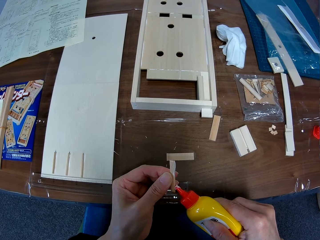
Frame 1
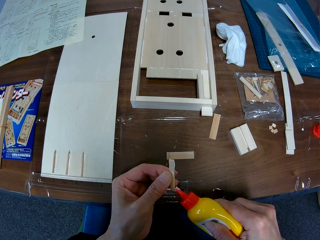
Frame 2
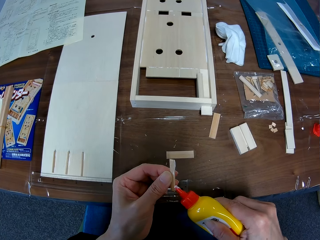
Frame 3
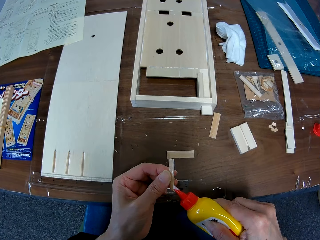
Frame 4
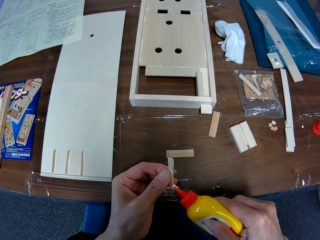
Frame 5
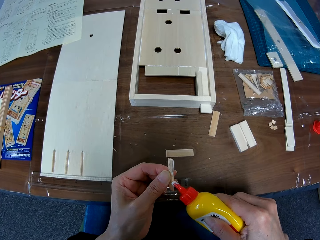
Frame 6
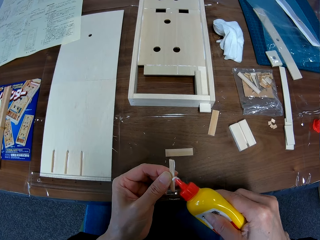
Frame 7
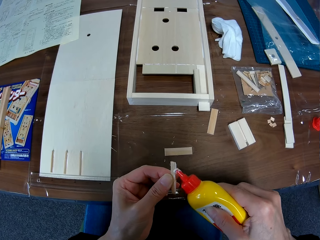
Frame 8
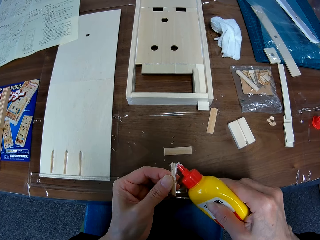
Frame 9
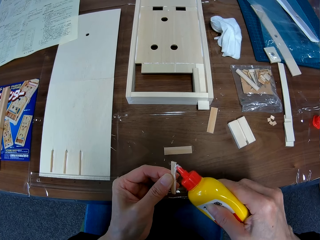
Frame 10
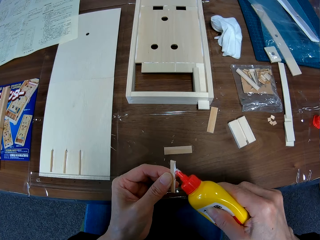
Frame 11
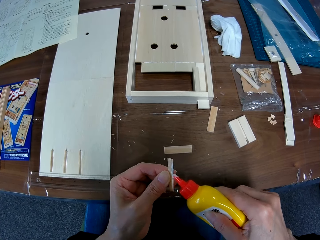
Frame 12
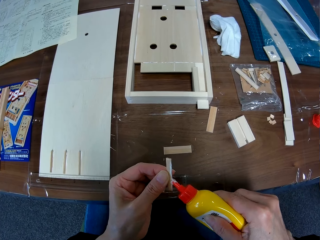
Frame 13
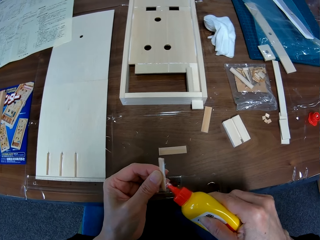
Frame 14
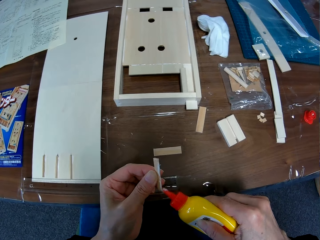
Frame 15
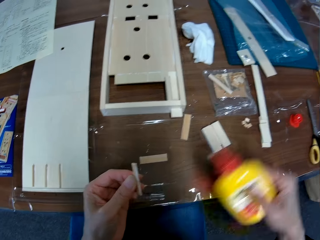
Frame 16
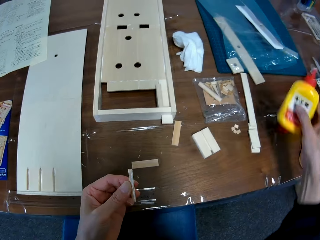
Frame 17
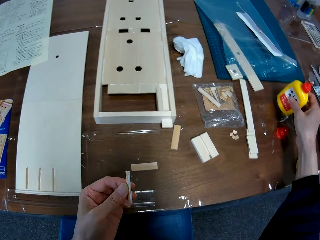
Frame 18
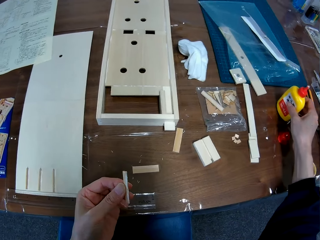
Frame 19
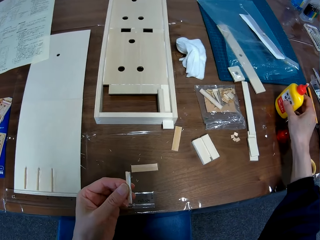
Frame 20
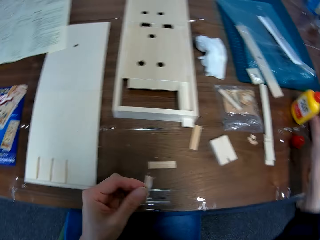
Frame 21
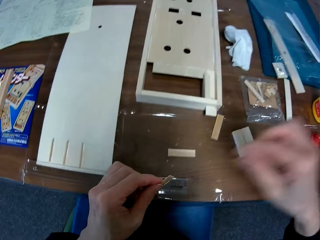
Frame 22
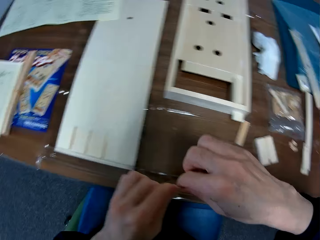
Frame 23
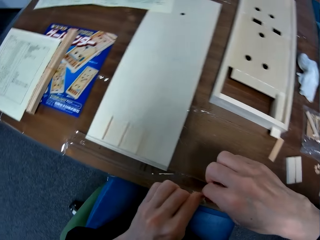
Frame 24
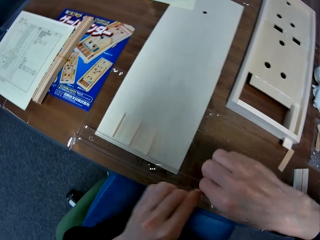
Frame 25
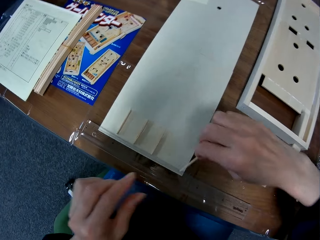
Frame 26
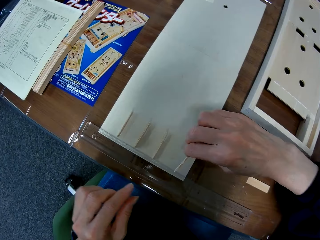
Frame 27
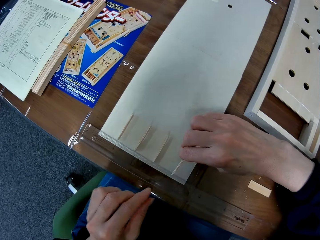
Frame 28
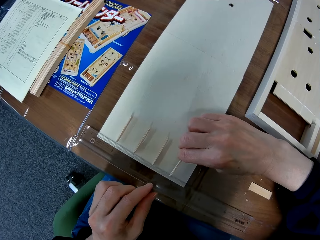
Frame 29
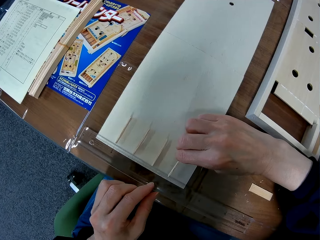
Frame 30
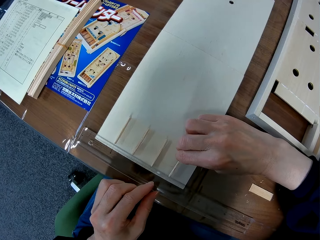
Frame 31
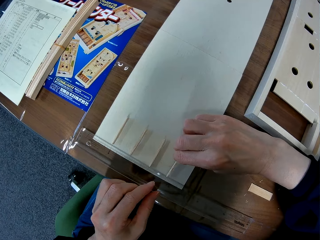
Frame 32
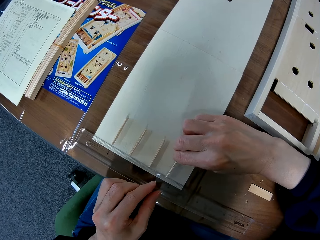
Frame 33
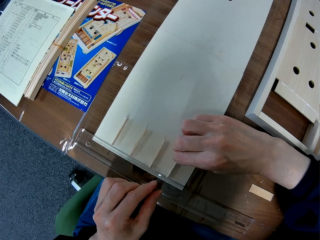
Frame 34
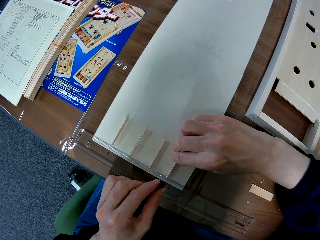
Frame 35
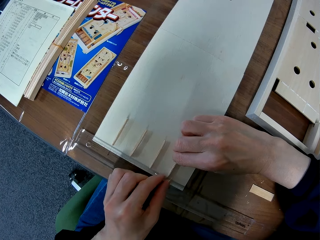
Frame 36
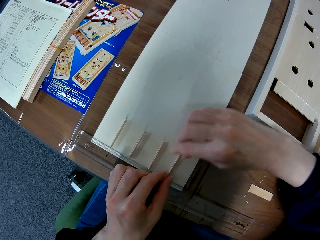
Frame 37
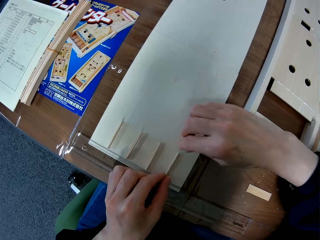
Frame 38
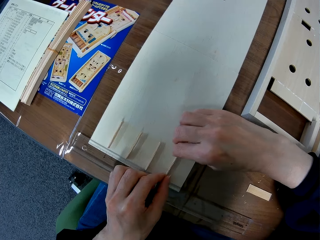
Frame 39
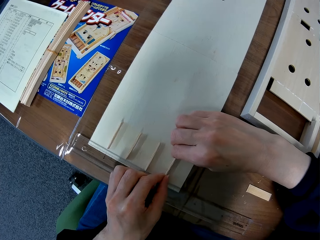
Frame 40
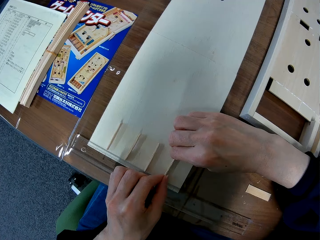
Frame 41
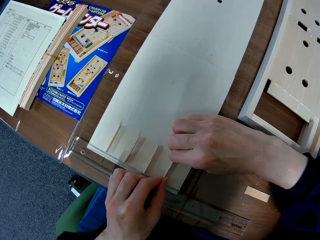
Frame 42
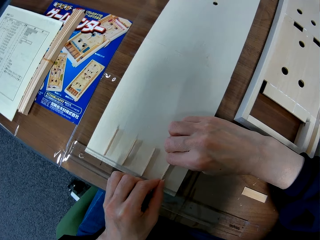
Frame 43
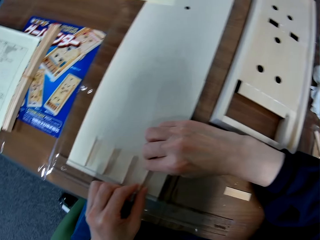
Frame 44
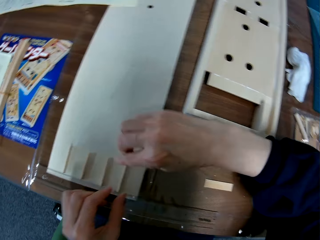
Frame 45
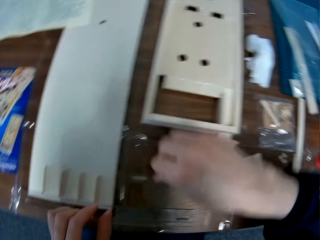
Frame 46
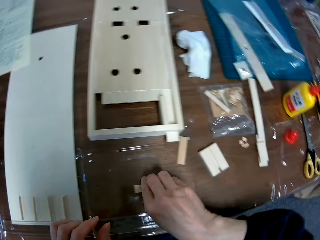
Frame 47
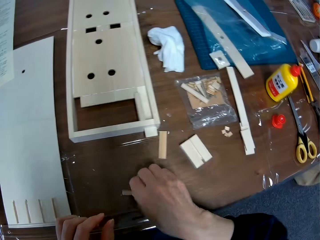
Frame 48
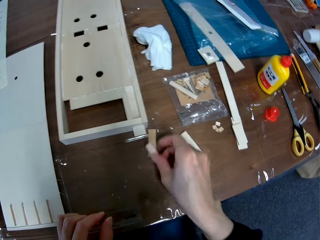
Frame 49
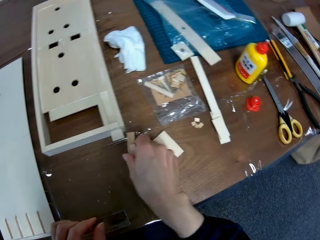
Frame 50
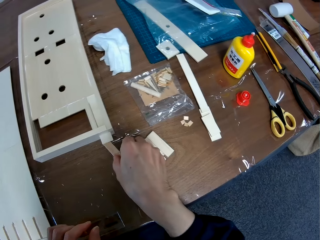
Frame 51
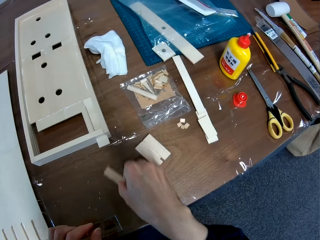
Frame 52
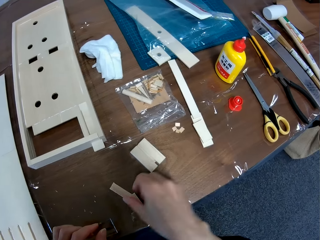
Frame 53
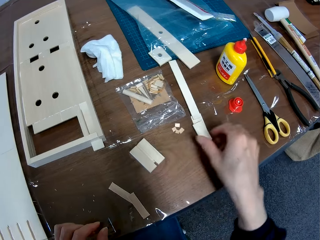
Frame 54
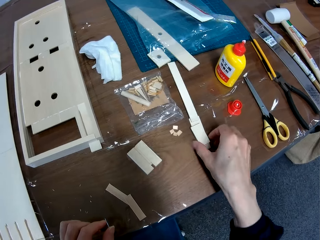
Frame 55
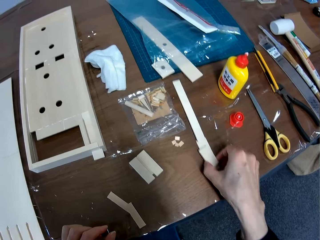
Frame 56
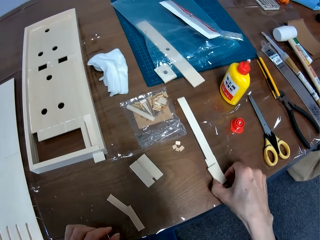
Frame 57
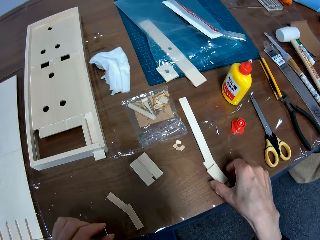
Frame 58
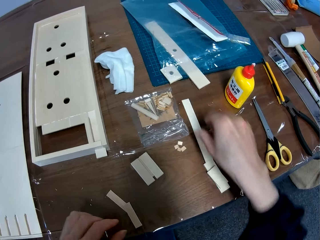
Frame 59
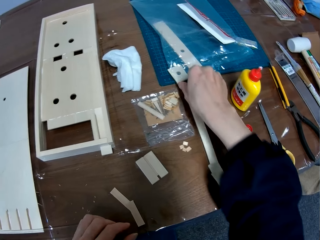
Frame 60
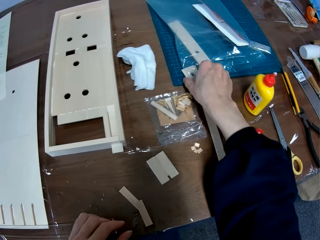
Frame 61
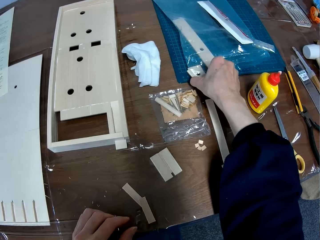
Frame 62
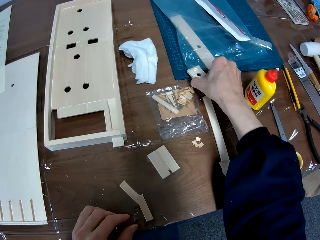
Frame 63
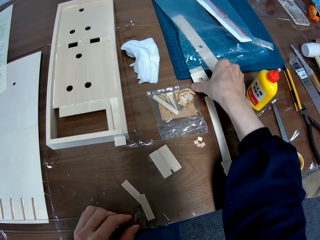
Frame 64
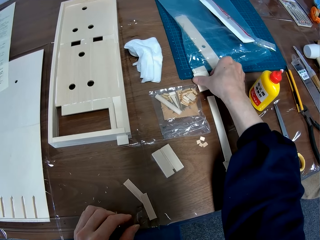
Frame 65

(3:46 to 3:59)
The camera wearer removes the glue bottle from the wooden craft. They put the glue bottle on the table. They hold the wooden craft. They glue the small piece of wood on the plain piece of wood or wooden piece. They hold the wooden craft on the wooden piece. They remove the hands from the wooden crafts. They move other pieces of wood on the table. They pick up the wooden craft from the table, hold the wooden craft on the table, and drop the wooden craft on the table. They move the wooden crafts on the table. They remove the hand from the wooden crafts. They move the wooden crafts from the cutting mat.

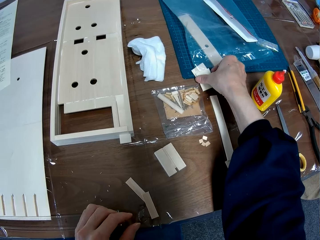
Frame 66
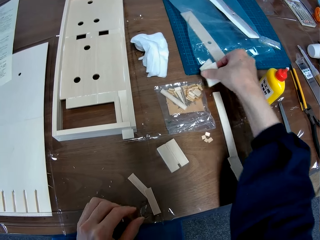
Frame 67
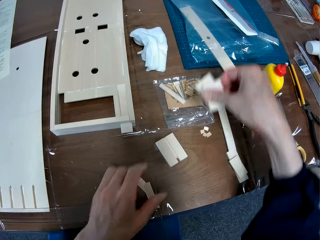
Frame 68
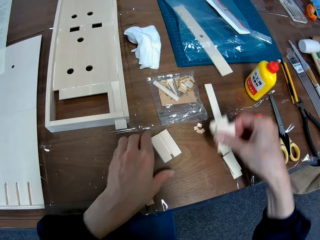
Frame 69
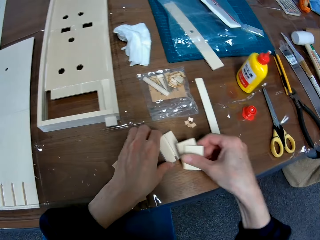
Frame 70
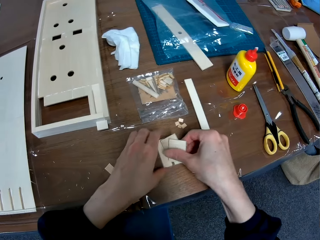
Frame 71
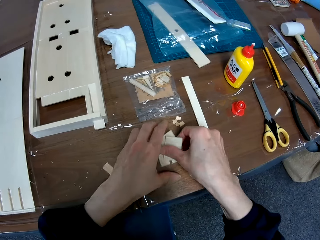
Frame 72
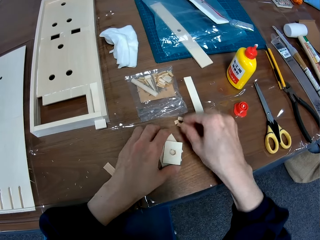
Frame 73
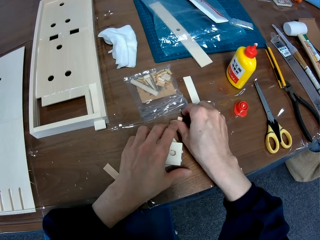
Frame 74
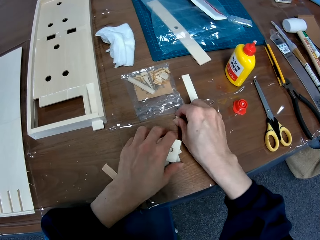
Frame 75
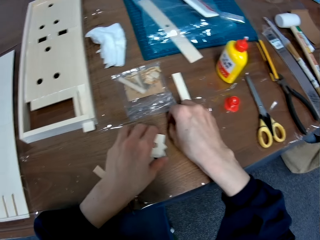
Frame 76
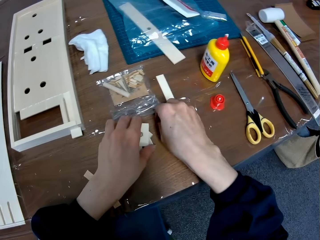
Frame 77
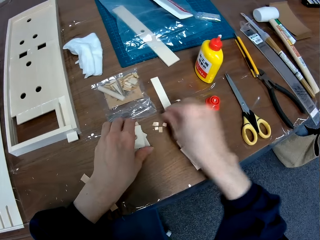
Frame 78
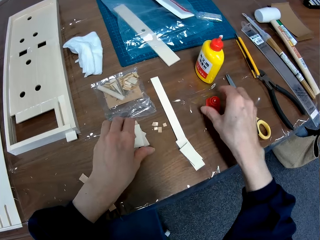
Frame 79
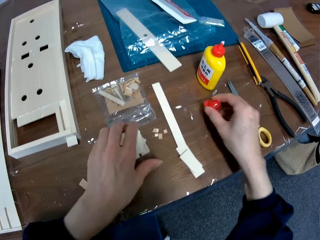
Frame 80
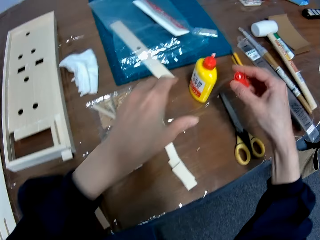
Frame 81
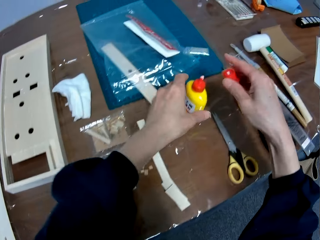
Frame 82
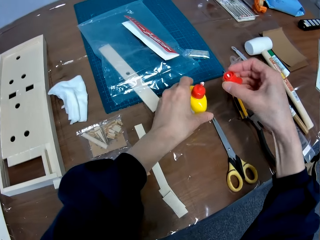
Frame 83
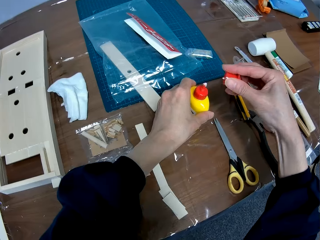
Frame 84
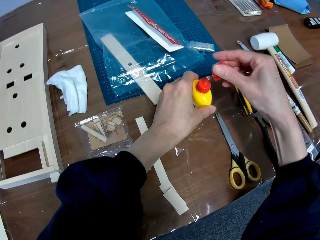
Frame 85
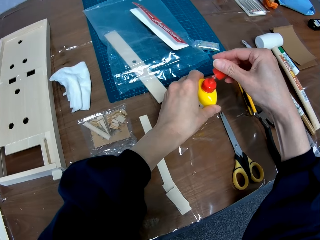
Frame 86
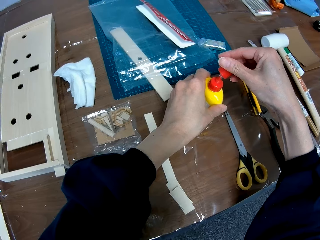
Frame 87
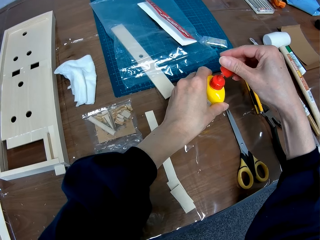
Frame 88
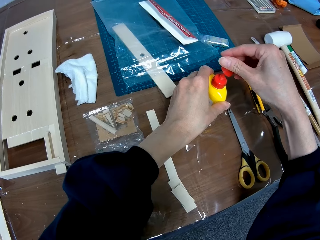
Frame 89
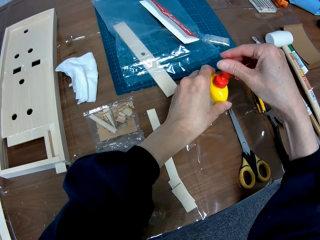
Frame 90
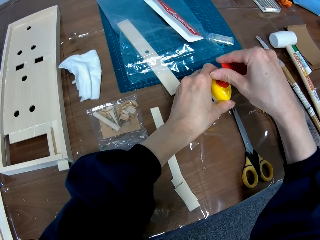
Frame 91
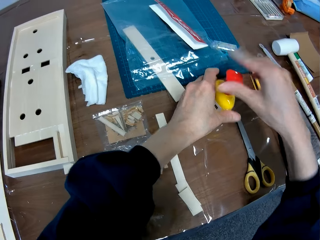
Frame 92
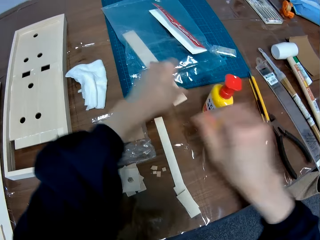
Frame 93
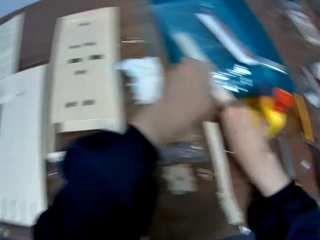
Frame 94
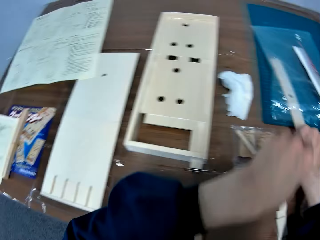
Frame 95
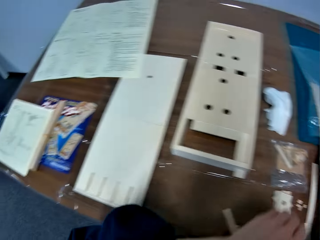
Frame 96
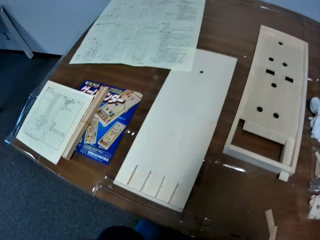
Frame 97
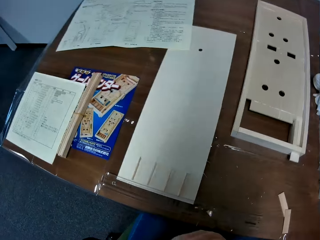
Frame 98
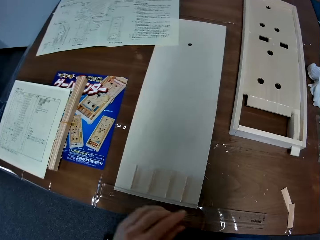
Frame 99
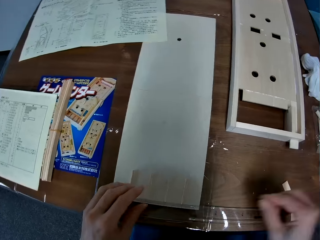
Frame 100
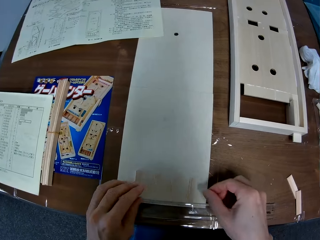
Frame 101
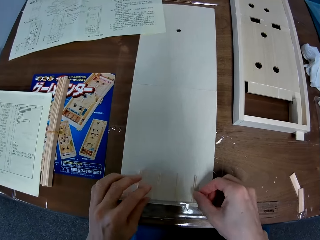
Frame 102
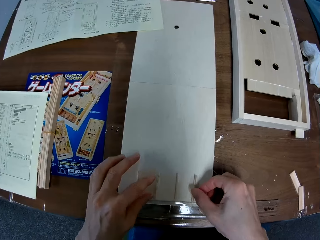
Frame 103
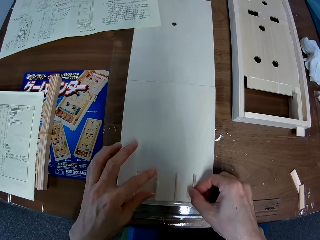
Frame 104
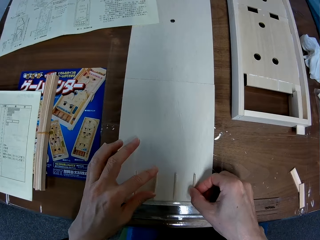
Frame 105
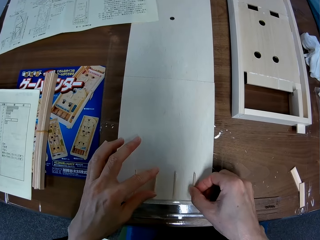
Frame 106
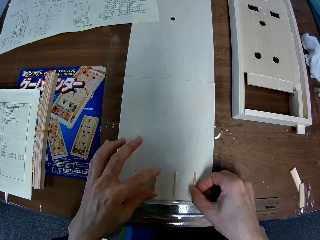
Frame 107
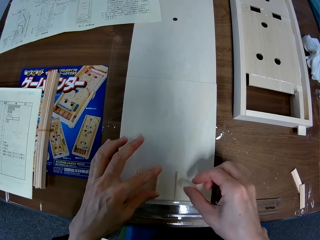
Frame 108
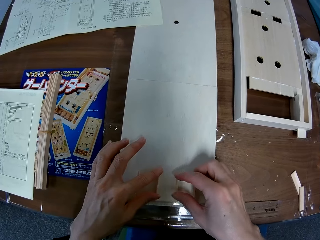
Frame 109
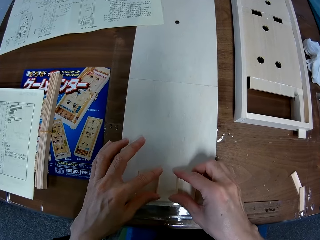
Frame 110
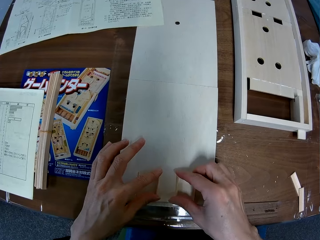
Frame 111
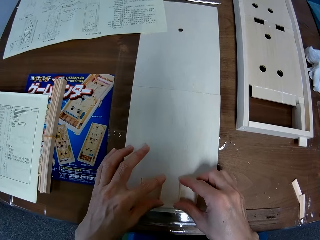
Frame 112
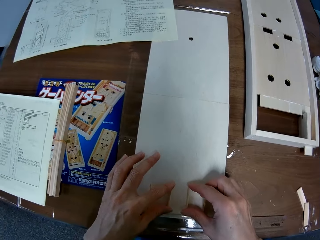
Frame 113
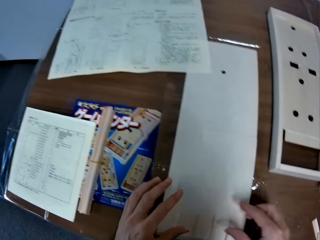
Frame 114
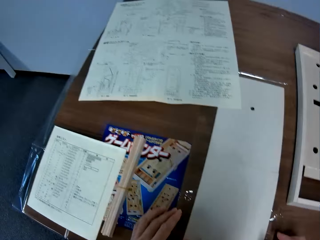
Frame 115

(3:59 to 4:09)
The camera wearer picks up the wooden crafts from the cutting mat. They move the wooden crafts on the table. They put the wooden crafts on the other wooden crafts. They pick up the lid of the glue bottle from the table. They hold down the glue bottle. They close the glue bottle with the lid. They remove the hands from the glue bottle. They move the camera. They adjust the small pieces of wood with the plain piece of wood. They hold the wooden crafts on the wooden piece.
